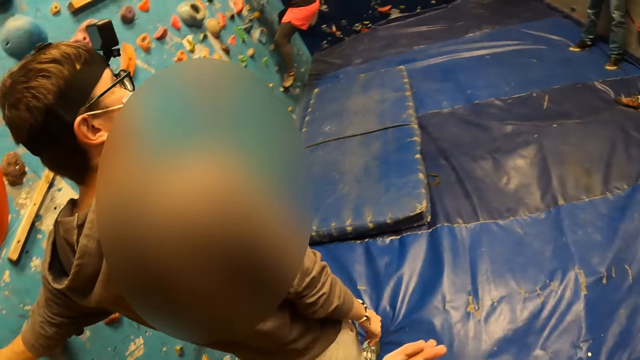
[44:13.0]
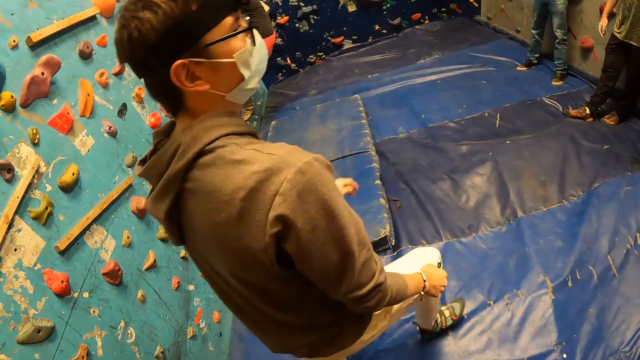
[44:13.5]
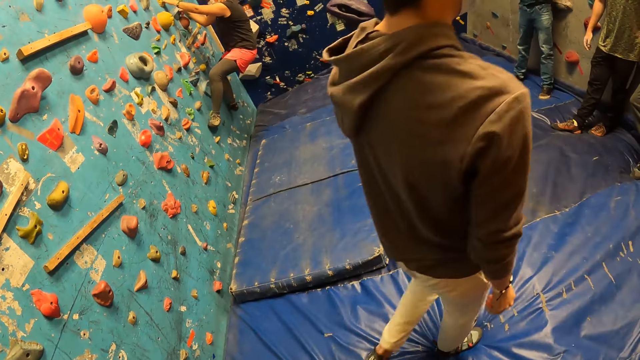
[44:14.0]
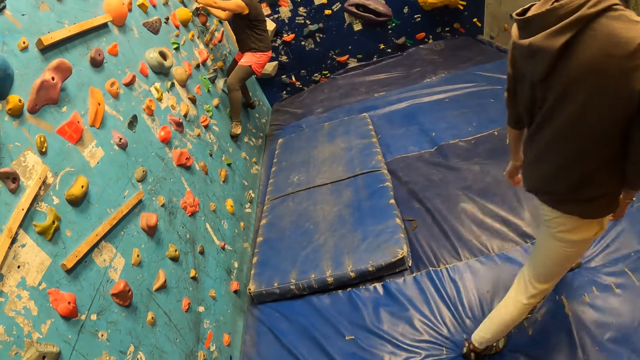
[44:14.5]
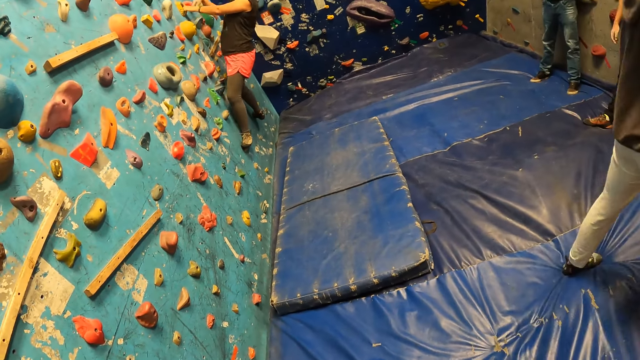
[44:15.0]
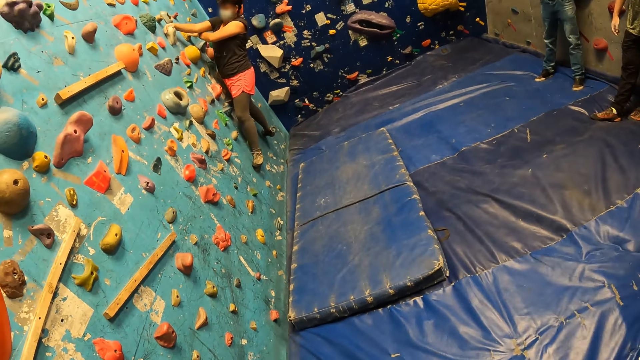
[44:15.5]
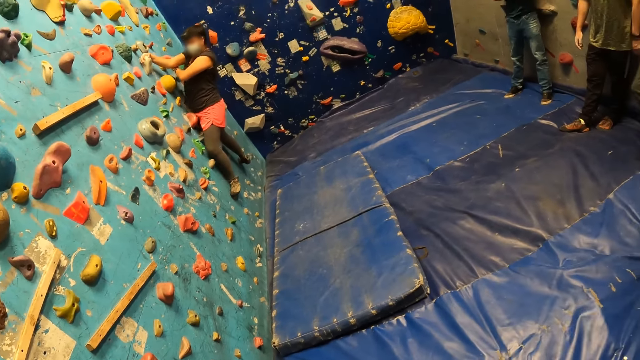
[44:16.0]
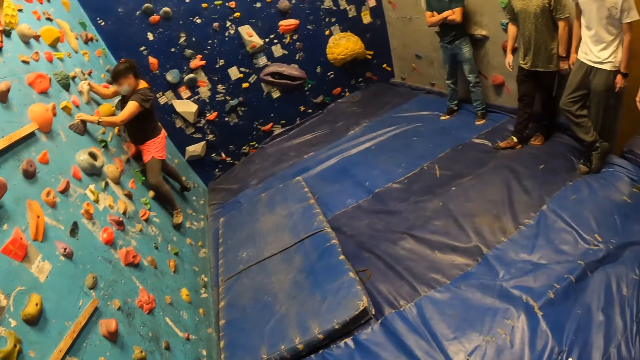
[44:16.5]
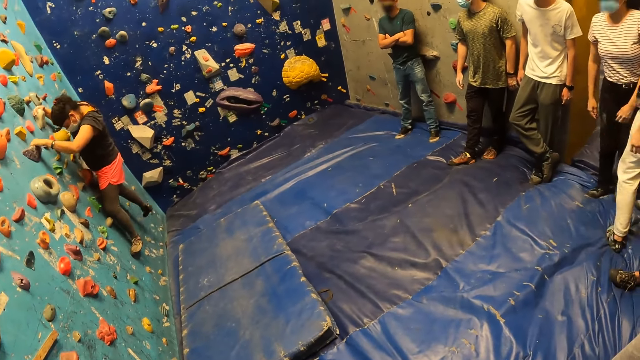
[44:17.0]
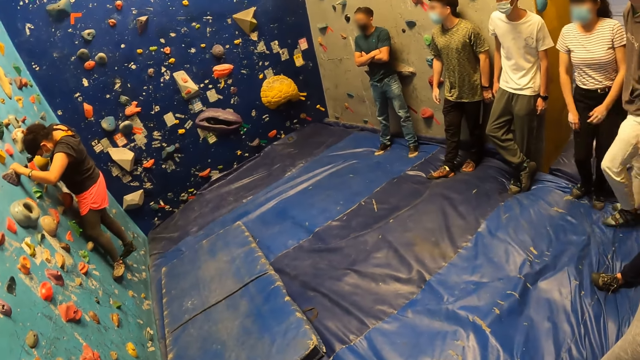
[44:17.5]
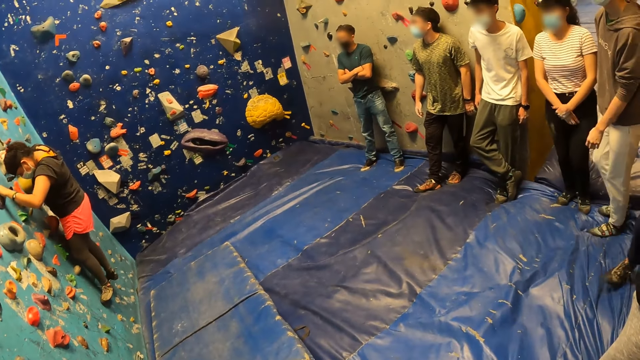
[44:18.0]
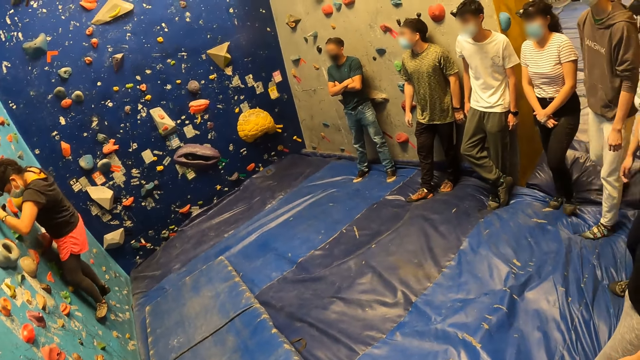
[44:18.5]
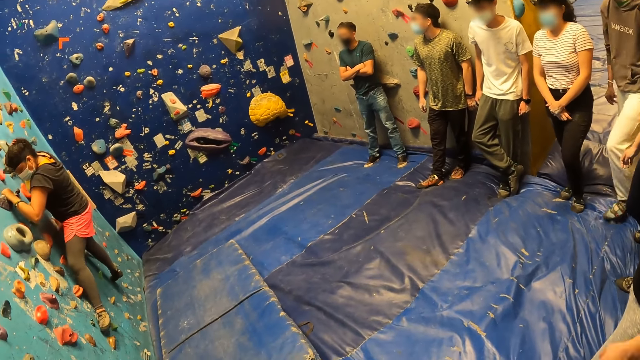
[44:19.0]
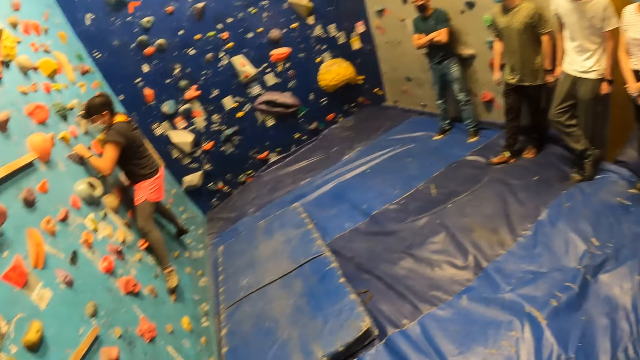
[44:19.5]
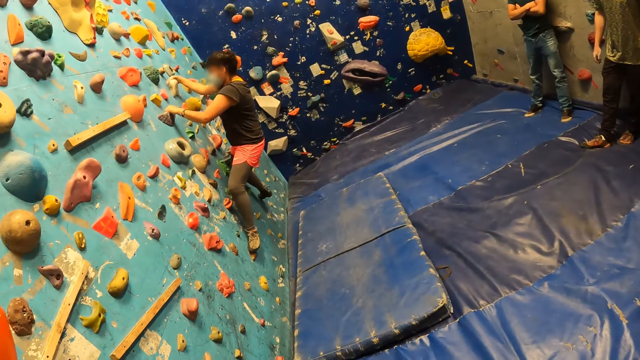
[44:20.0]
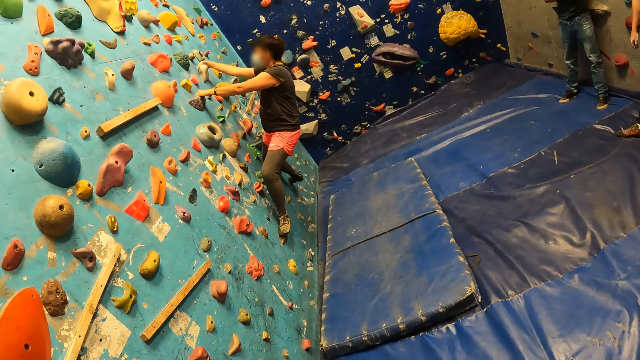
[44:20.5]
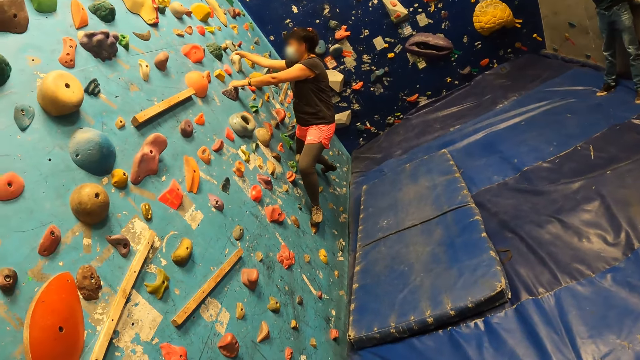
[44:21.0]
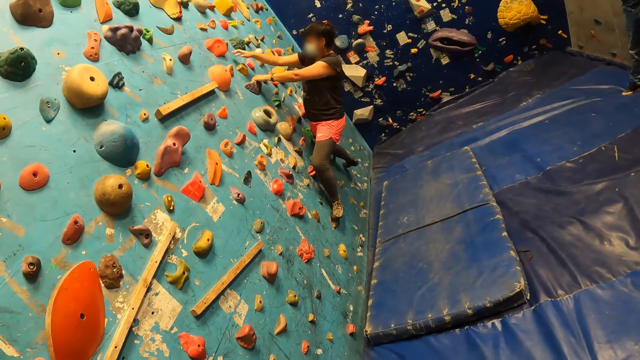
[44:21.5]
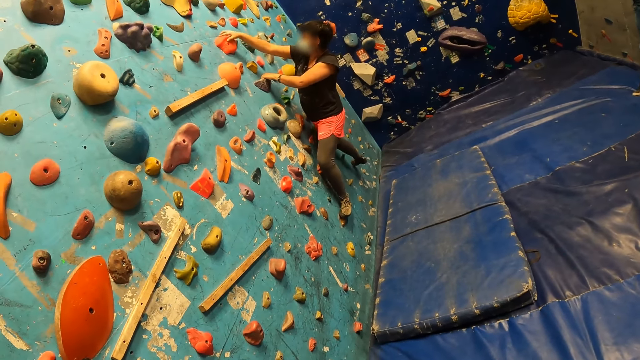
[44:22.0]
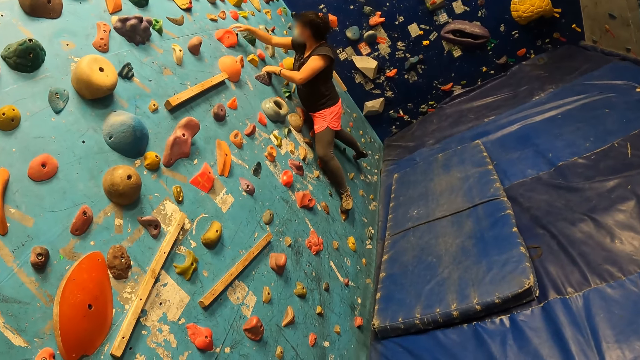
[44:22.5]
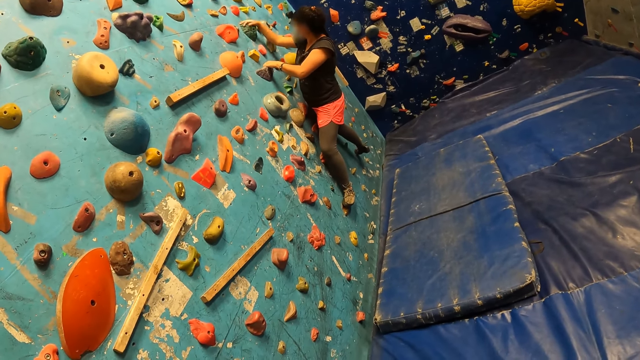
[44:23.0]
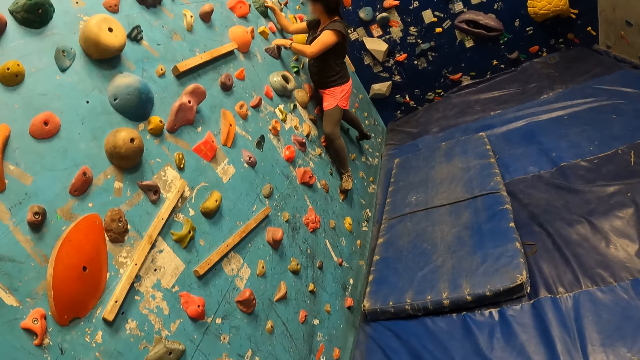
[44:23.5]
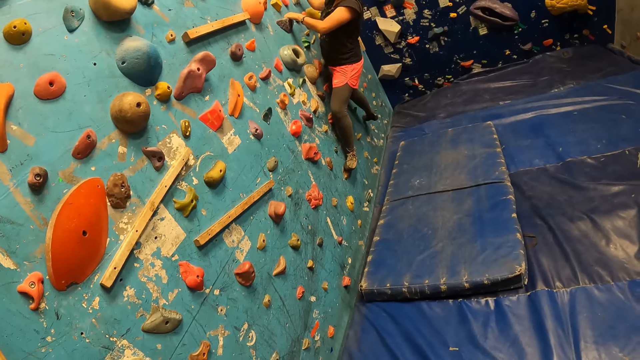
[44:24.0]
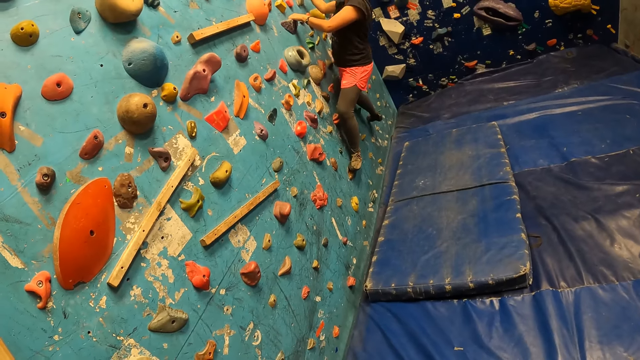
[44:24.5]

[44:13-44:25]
The camera wearer stares at a lady's activity.

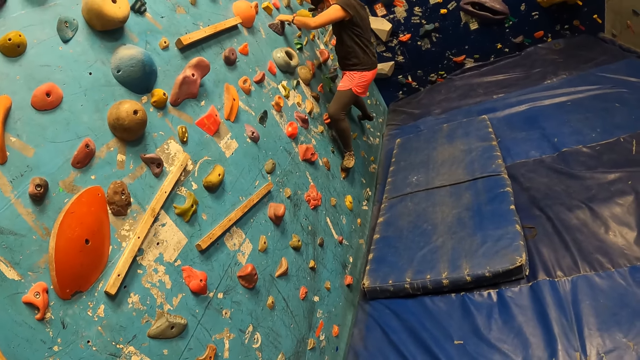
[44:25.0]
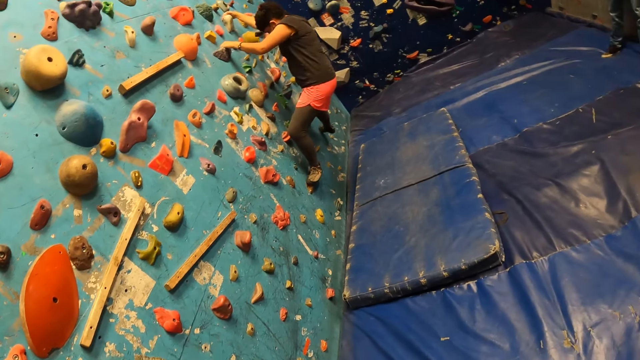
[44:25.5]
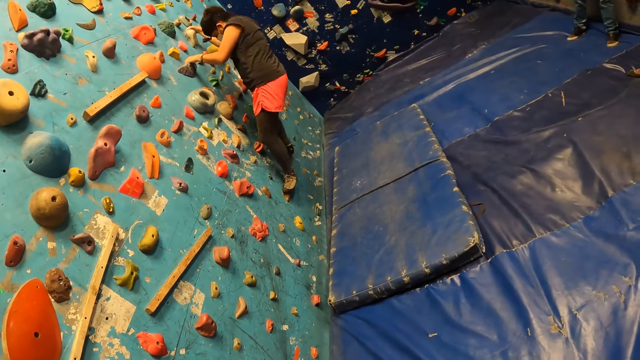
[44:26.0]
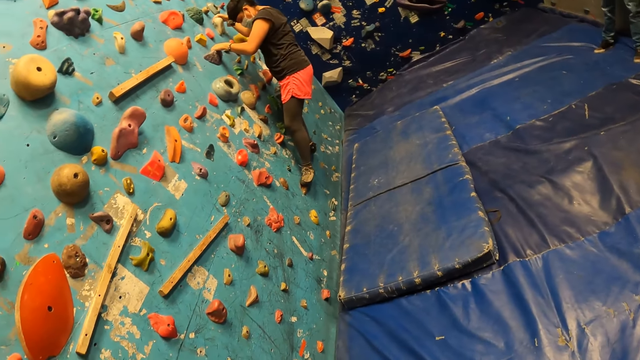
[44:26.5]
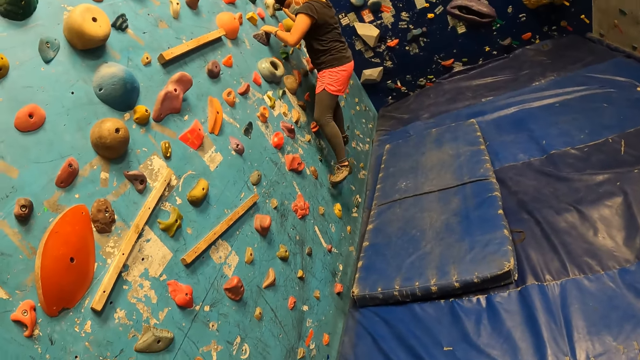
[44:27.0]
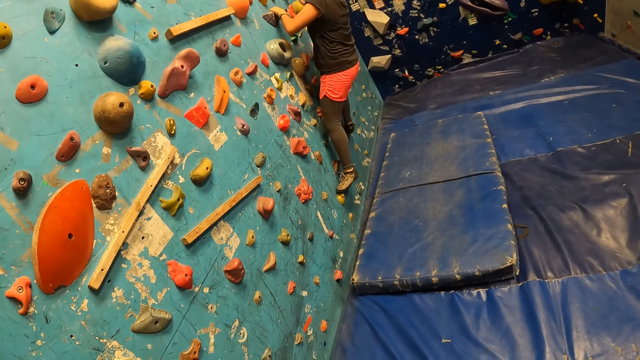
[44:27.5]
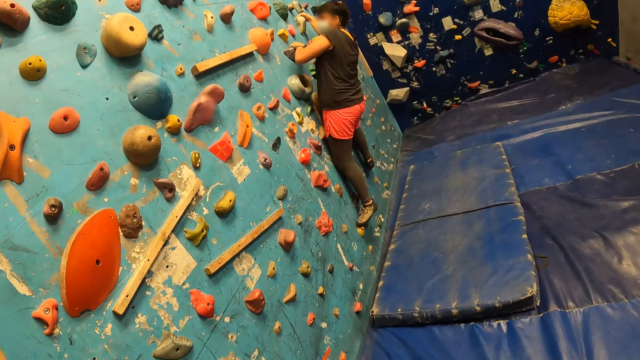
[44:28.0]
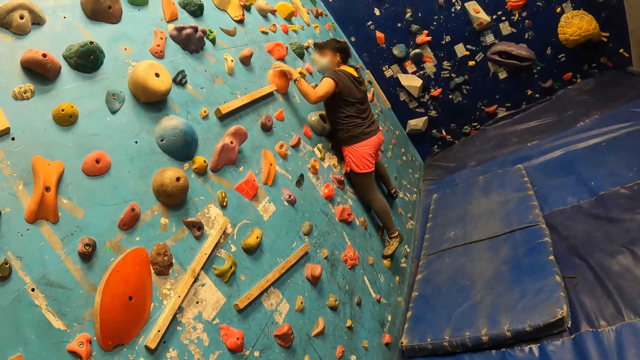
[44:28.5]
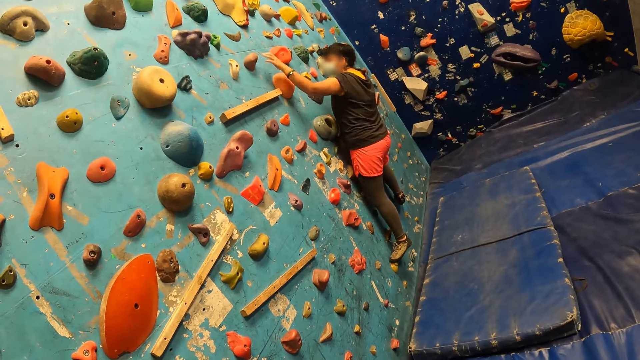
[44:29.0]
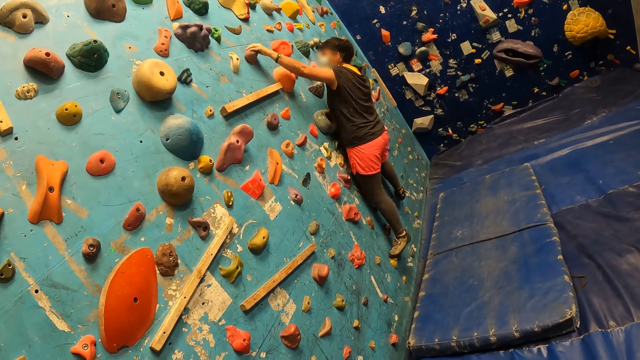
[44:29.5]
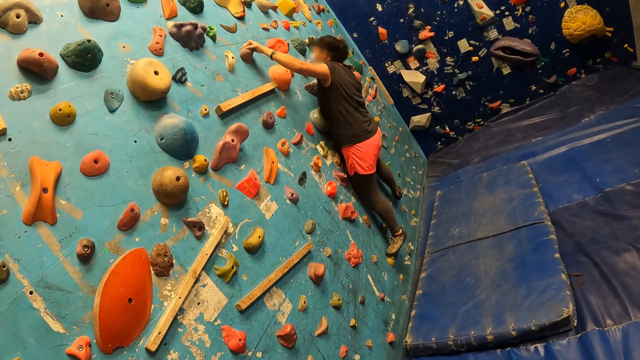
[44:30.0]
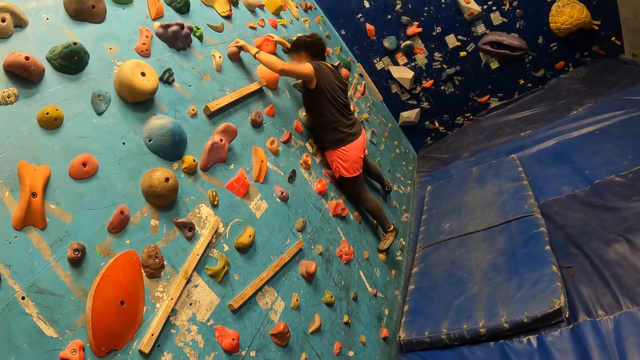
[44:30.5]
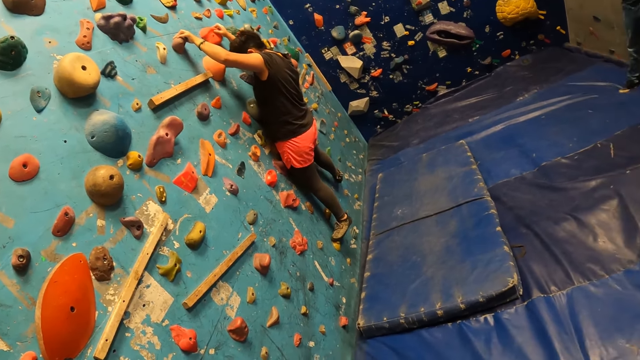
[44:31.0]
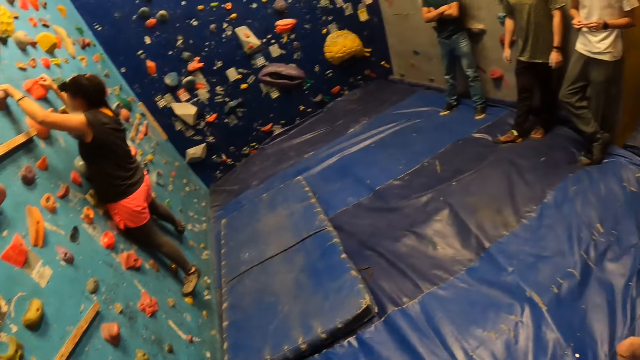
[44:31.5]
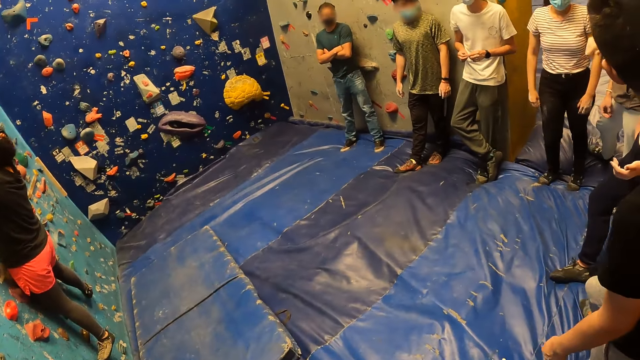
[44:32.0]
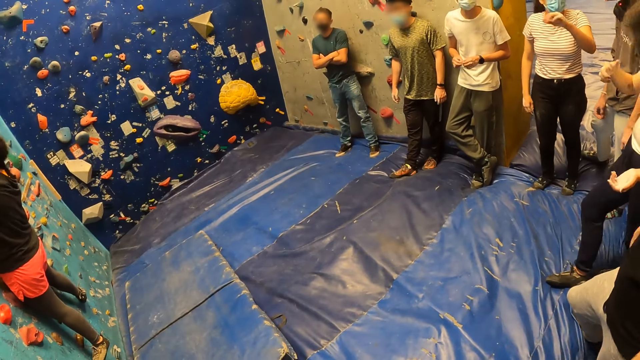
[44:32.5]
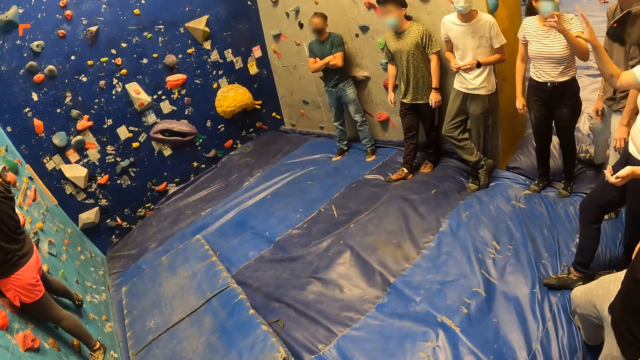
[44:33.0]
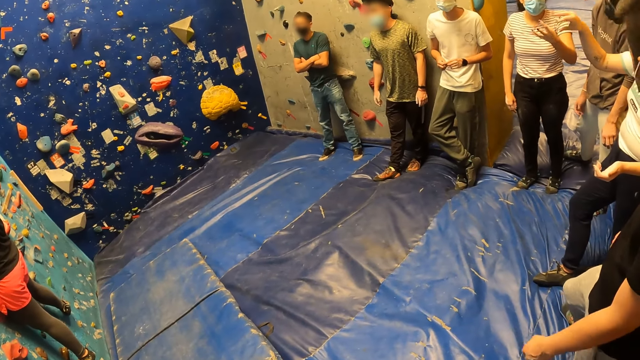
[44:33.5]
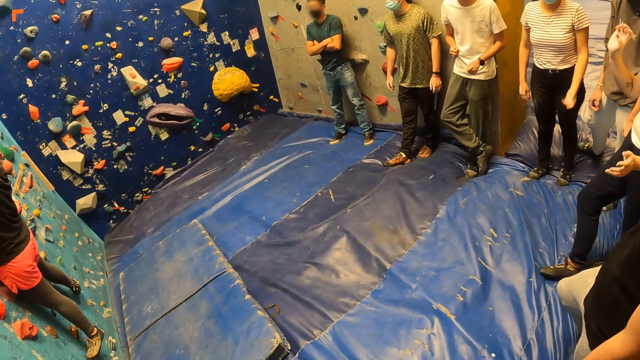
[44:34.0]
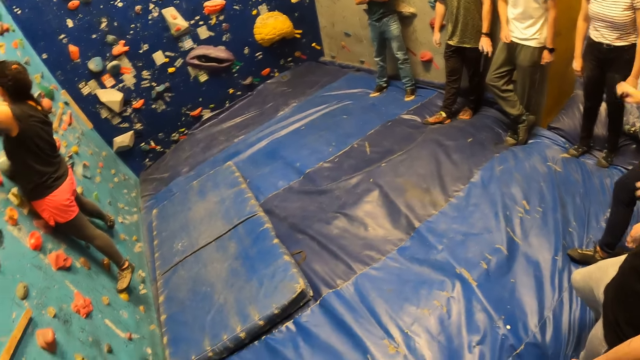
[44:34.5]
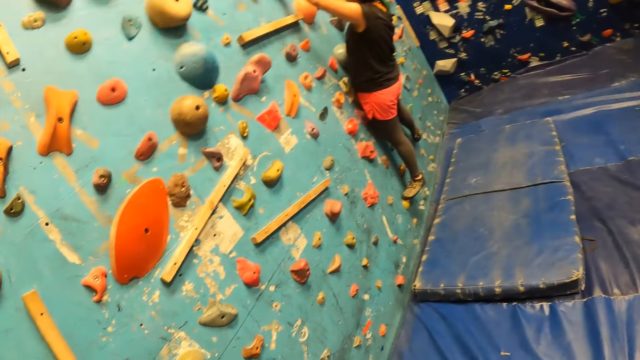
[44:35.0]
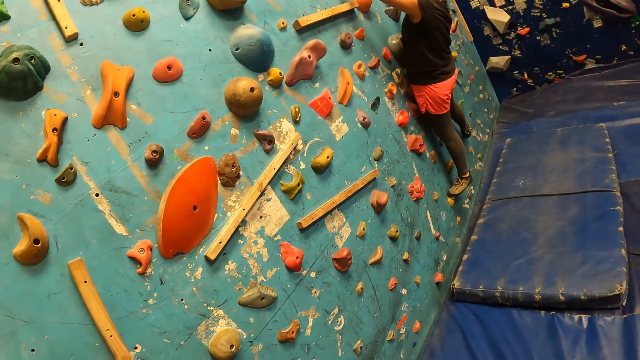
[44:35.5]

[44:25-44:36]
The camera wearer turns around the activity room.
